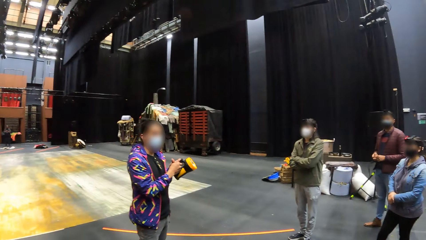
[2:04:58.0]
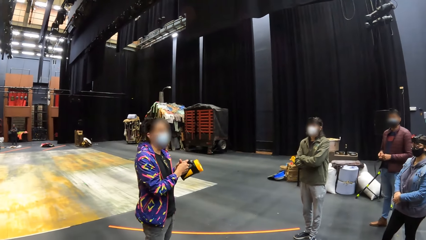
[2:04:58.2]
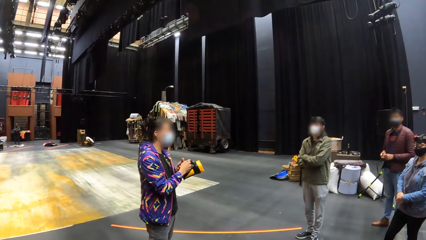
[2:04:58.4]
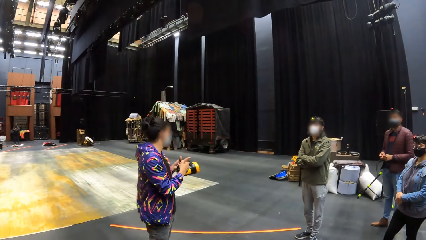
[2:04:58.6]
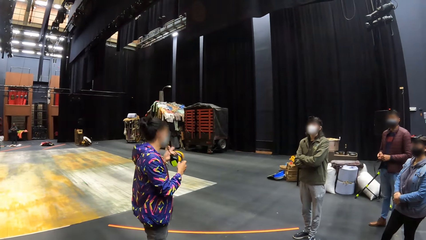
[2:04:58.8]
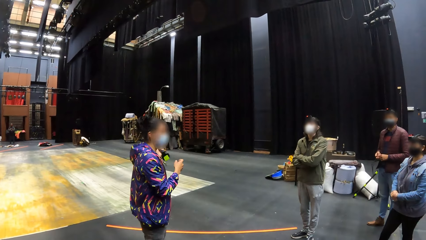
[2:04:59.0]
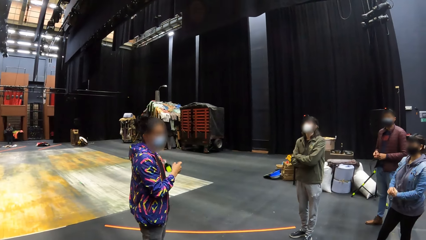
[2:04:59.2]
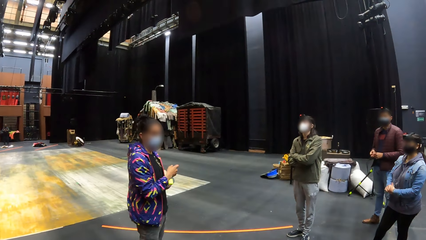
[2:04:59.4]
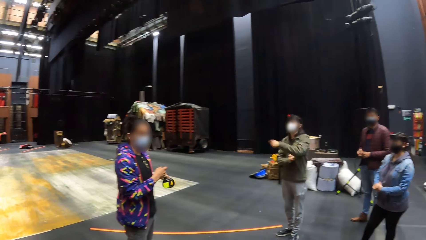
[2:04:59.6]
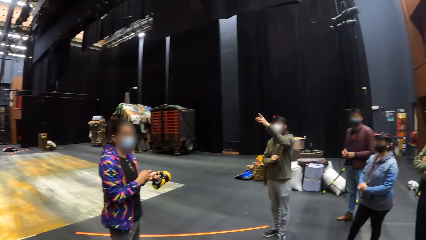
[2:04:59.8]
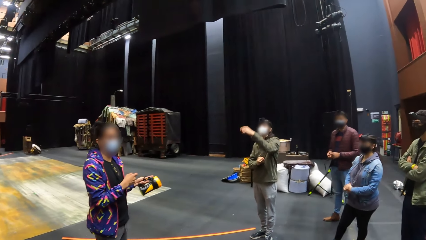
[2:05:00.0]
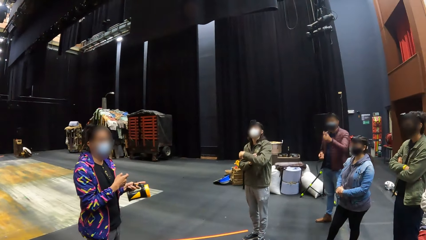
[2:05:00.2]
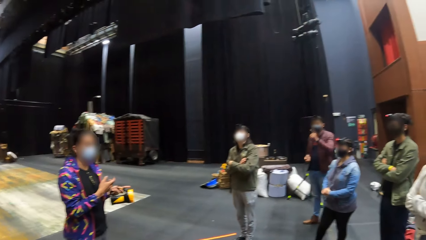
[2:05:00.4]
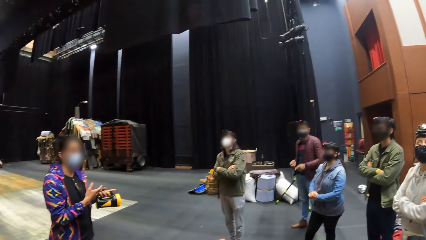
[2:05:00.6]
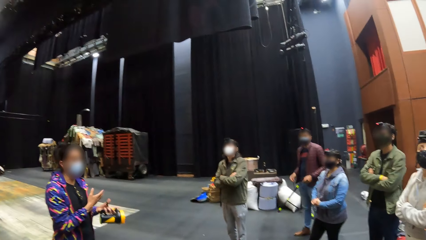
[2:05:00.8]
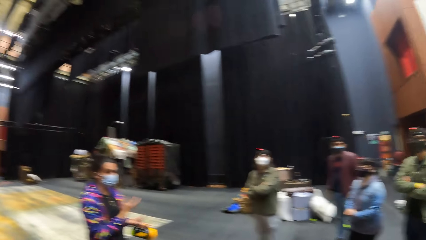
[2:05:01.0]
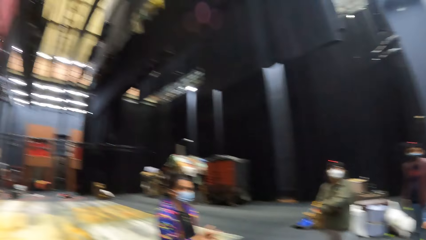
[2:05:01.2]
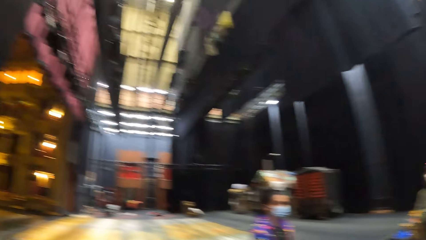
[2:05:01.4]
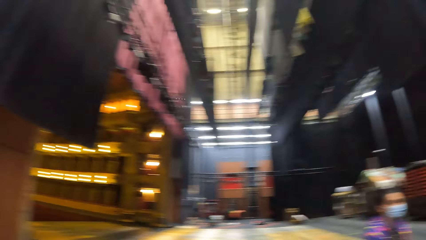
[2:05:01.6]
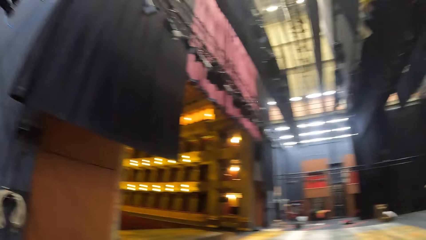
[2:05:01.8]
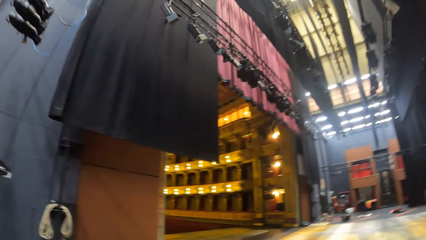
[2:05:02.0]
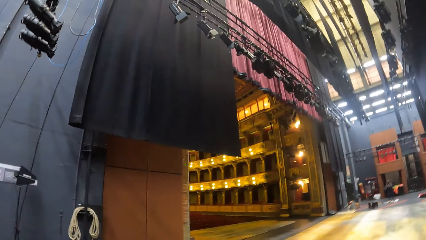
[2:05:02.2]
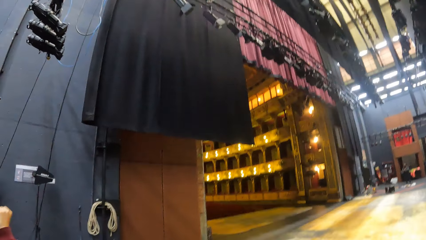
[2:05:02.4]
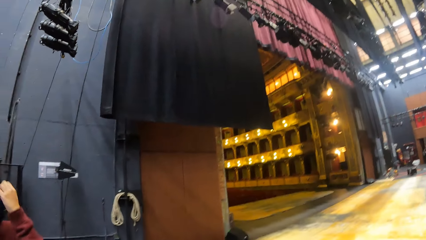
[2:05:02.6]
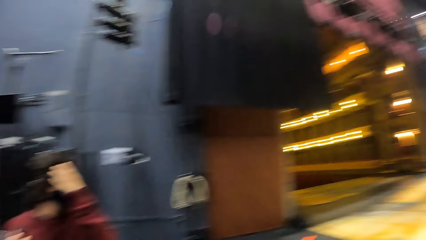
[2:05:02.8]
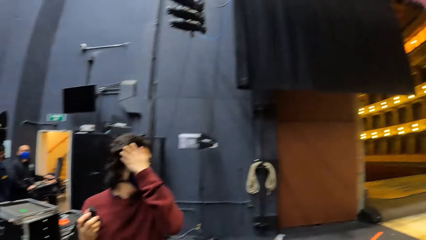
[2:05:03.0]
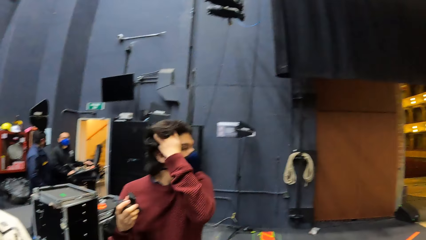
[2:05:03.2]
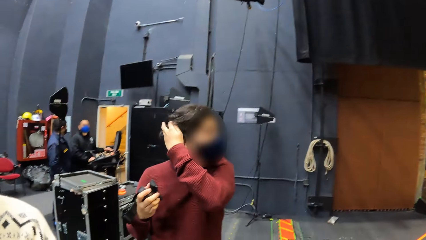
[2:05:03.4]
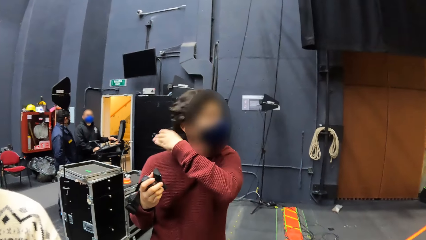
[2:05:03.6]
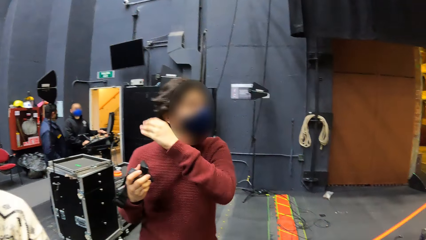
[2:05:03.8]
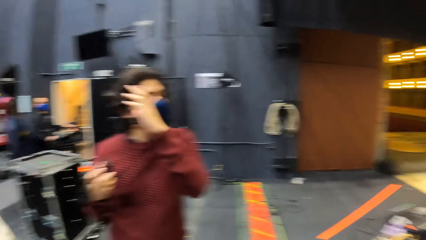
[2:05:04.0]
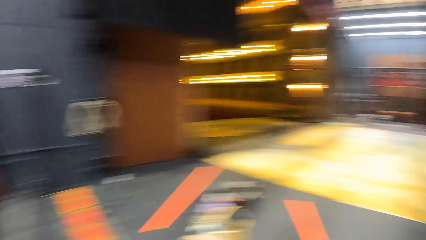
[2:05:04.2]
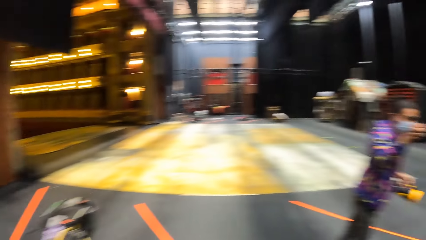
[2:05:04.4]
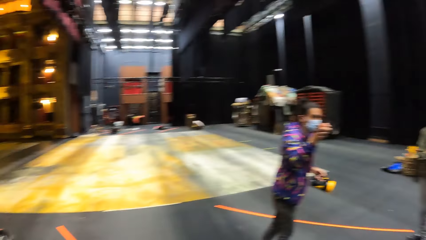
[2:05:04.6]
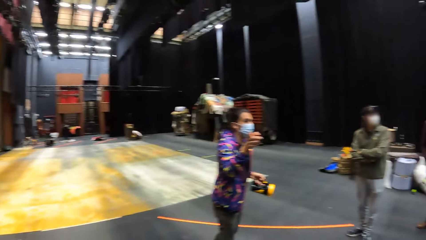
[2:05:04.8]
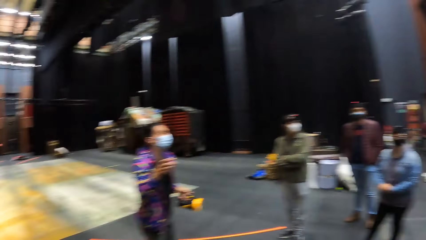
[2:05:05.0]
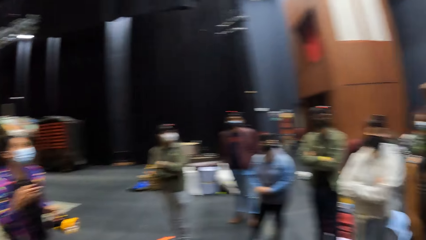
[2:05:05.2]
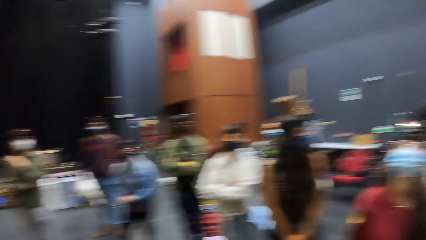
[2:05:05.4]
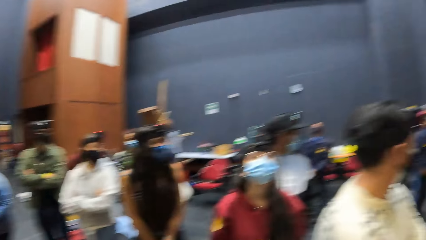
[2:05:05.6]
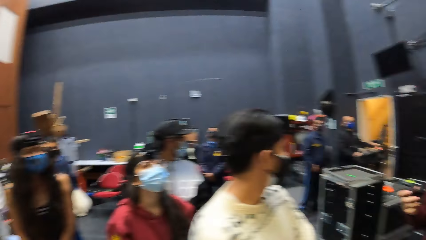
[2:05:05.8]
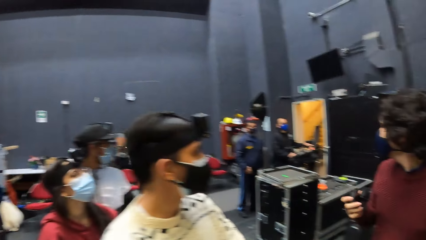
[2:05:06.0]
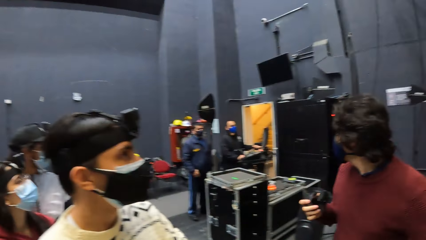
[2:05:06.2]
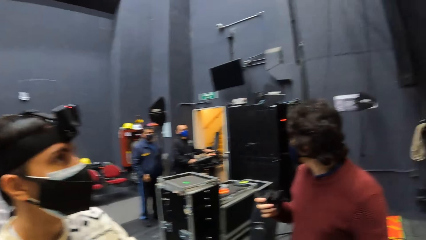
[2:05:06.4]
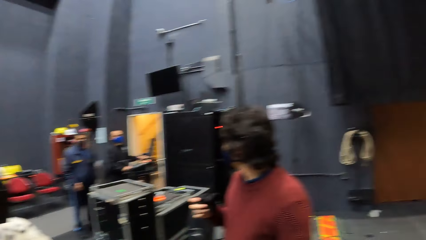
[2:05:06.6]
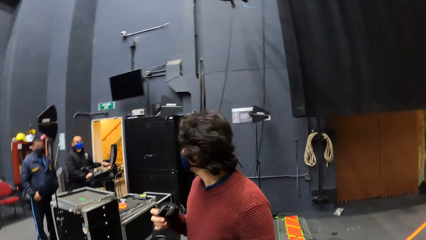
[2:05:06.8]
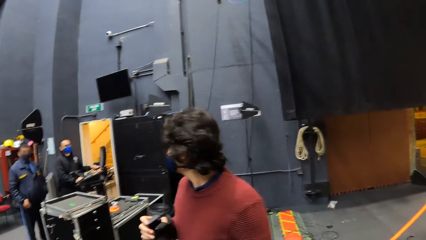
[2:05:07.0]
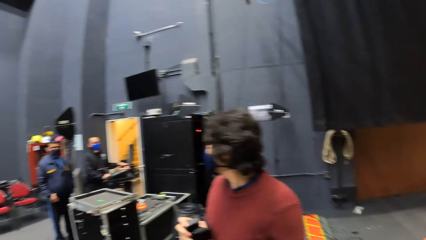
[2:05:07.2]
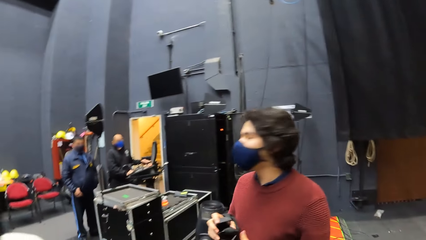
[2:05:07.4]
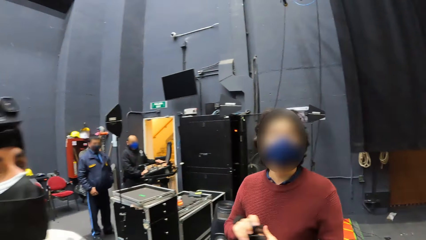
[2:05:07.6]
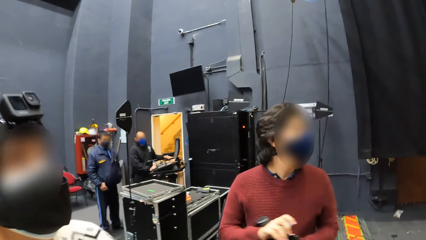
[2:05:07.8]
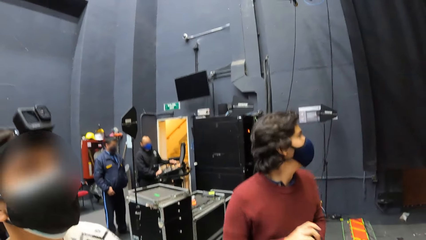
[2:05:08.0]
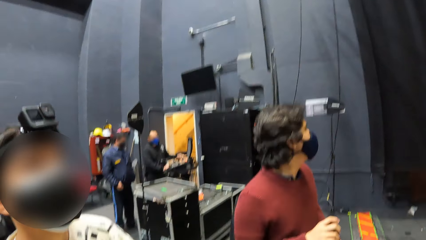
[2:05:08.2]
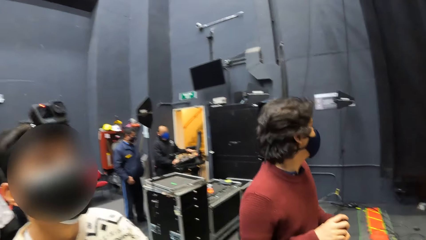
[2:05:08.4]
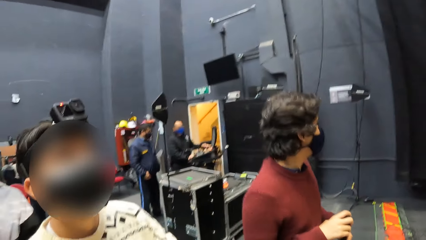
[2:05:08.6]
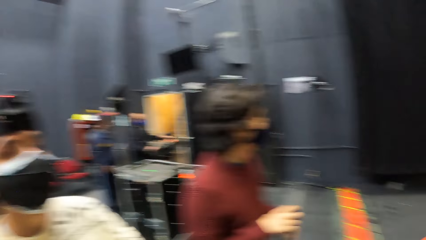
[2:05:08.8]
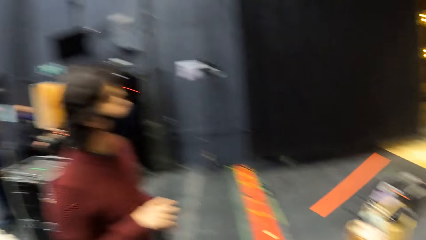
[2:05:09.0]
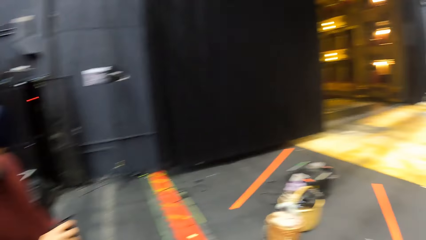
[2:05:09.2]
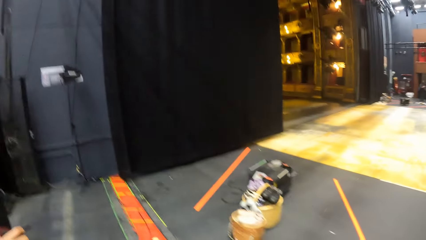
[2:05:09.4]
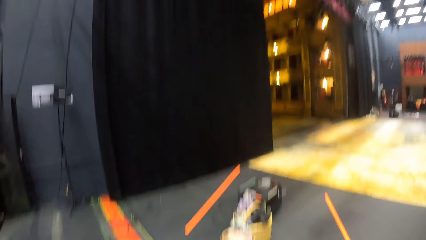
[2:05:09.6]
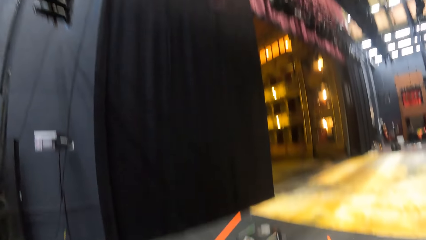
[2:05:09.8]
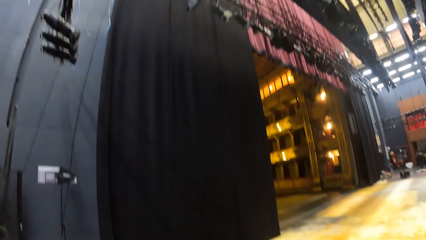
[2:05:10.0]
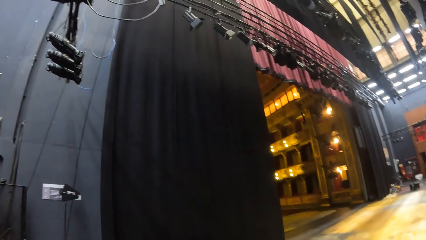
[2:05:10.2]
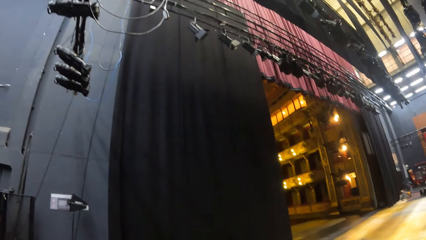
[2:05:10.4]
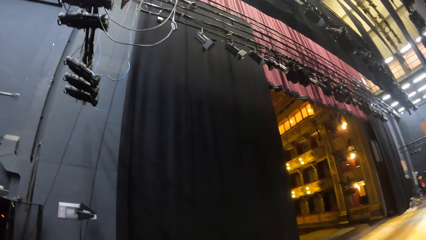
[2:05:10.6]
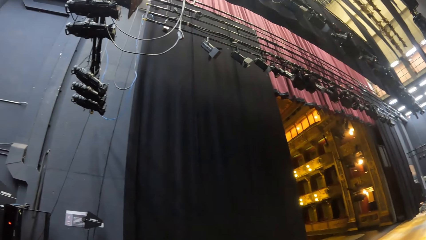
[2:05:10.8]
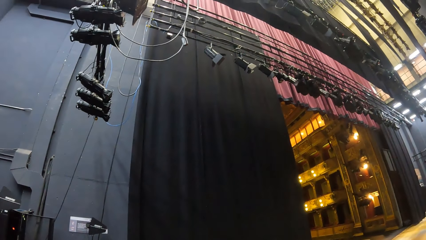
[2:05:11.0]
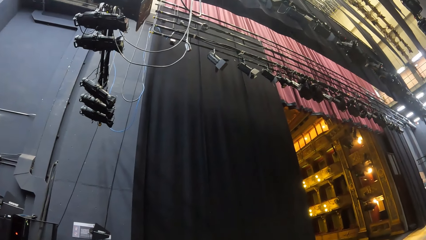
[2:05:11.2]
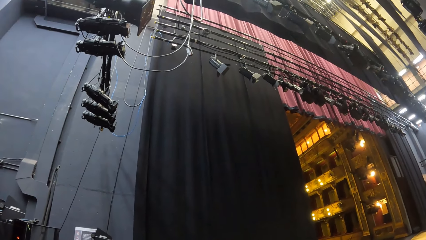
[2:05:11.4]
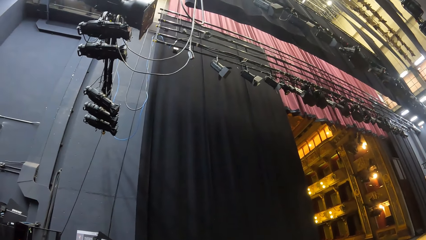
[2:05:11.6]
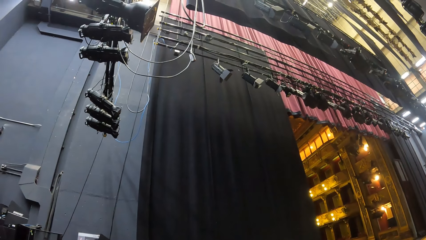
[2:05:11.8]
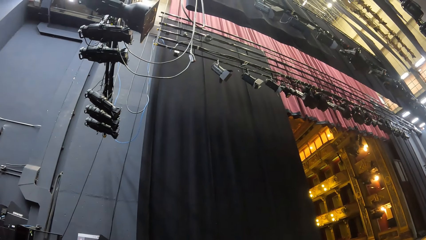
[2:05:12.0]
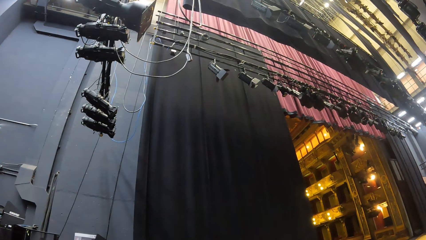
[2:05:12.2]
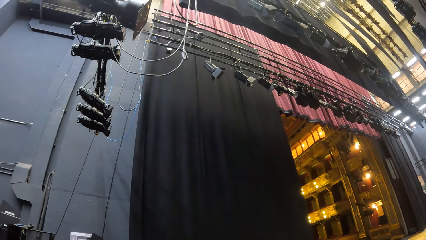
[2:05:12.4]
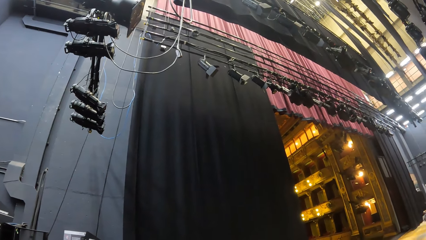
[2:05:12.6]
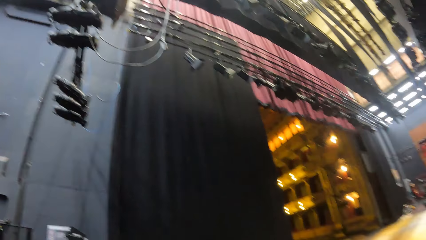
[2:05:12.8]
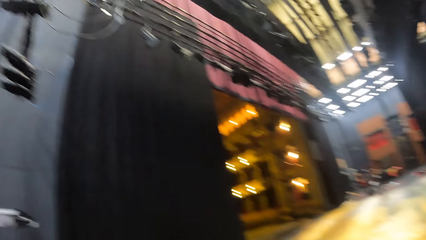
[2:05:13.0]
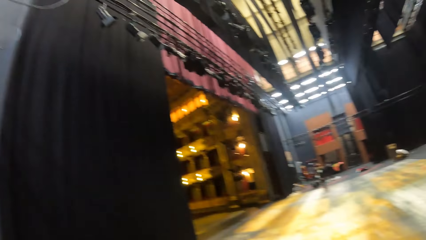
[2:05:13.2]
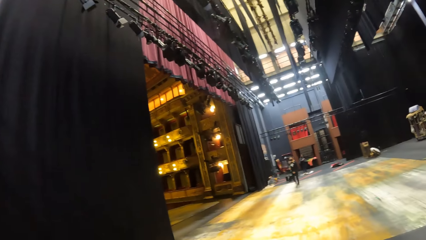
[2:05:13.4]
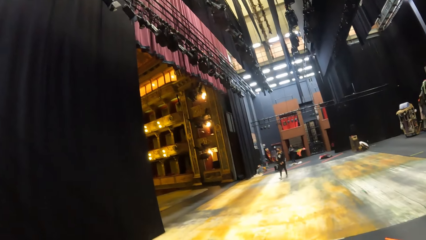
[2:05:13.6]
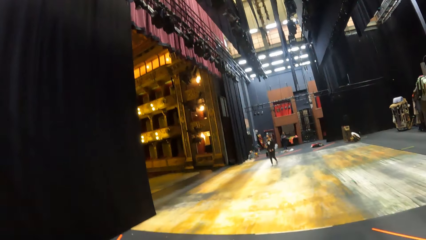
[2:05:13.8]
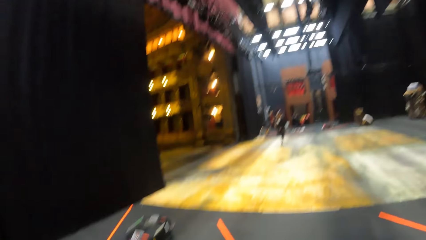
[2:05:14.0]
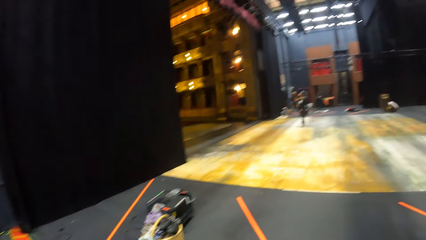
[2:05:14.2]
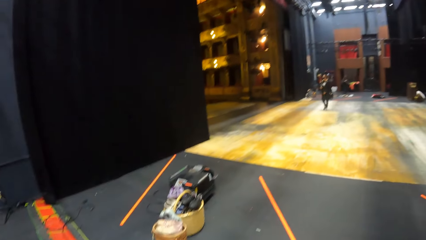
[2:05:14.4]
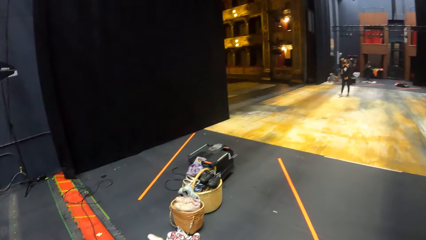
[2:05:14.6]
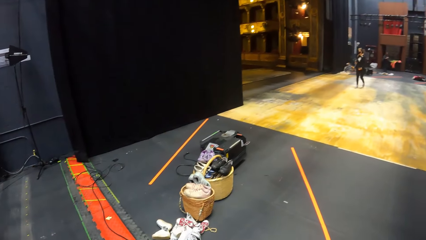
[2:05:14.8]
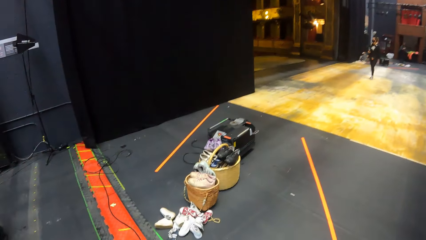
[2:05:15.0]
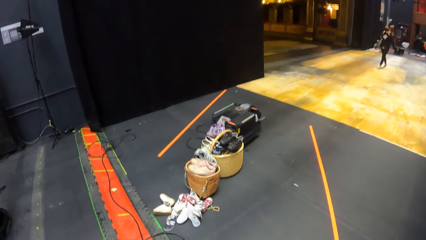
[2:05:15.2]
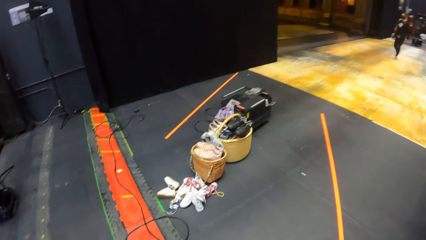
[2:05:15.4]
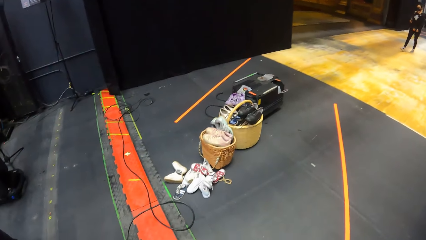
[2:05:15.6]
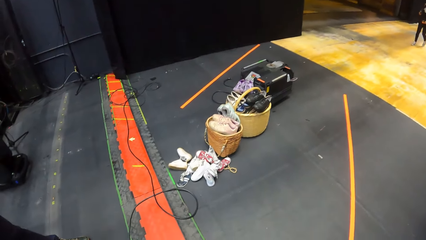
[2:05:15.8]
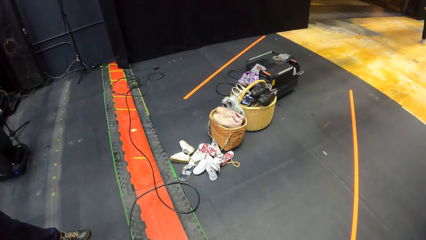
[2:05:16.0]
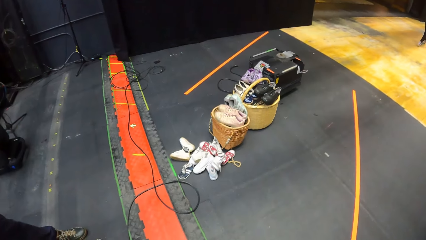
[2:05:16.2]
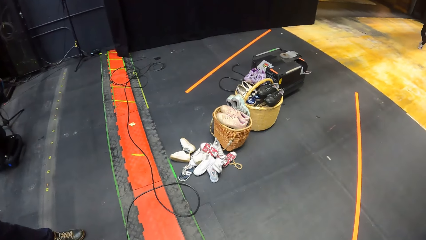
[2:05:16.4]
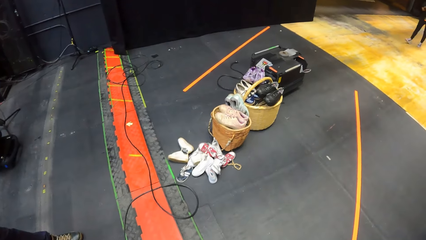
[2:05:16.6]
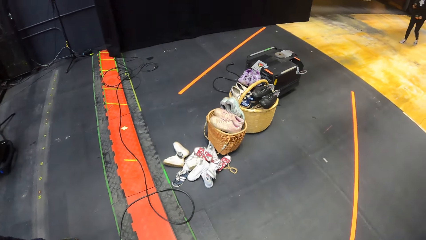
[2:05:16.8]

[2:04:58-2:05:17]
The man points at the ceiling with his right hand. Another man gestures with his right hand. A third man brushes his hair with his left hand.
